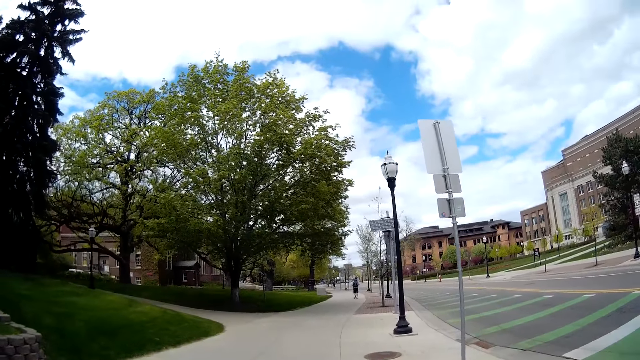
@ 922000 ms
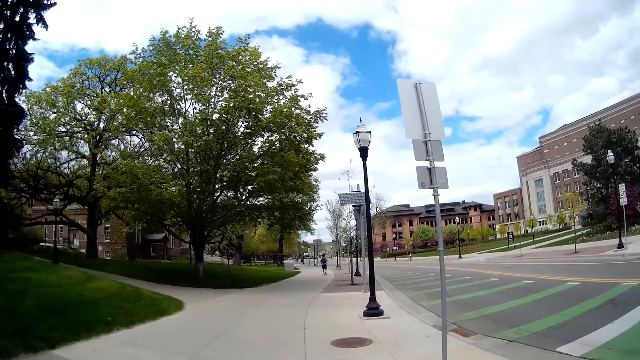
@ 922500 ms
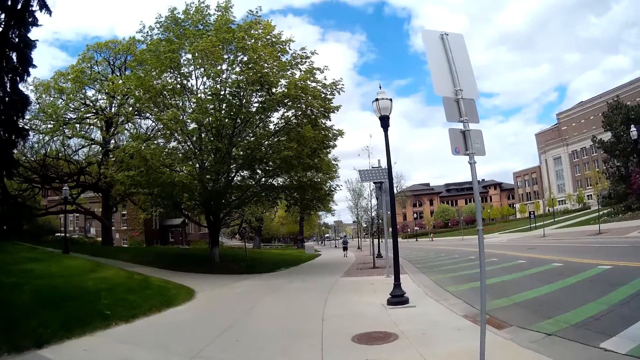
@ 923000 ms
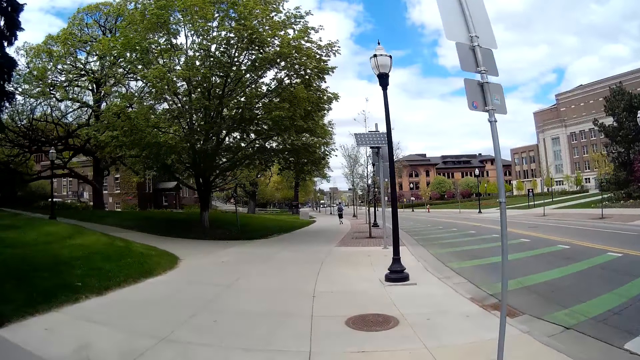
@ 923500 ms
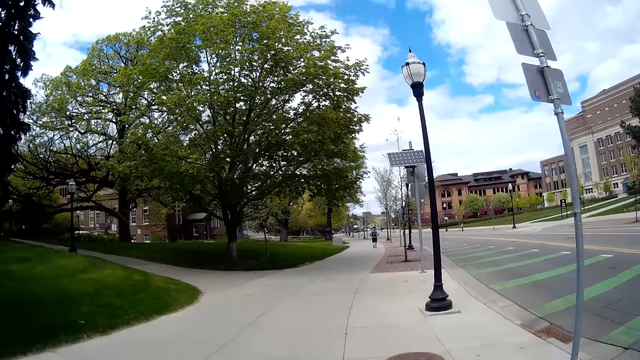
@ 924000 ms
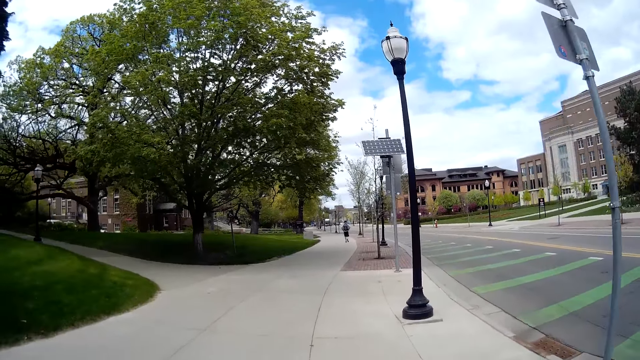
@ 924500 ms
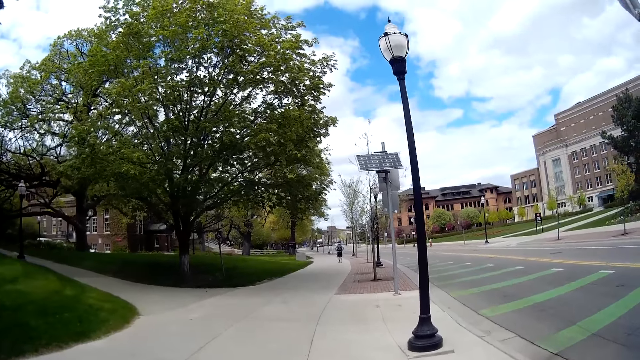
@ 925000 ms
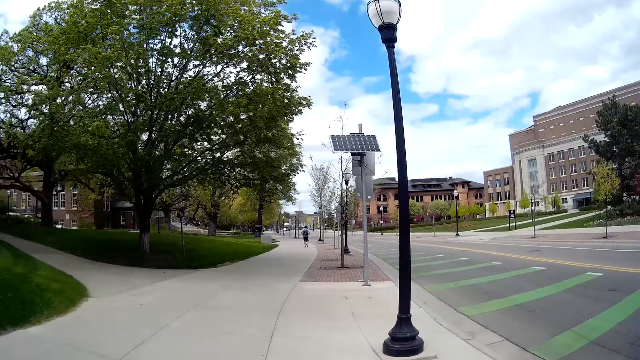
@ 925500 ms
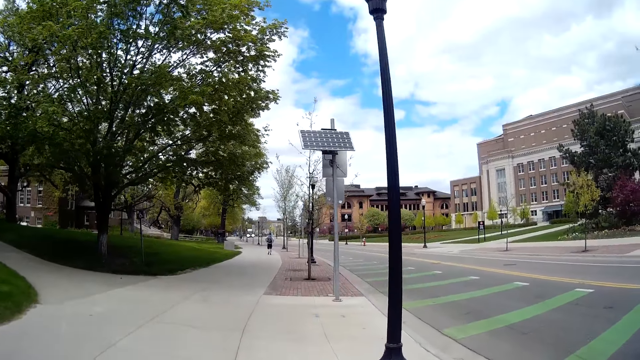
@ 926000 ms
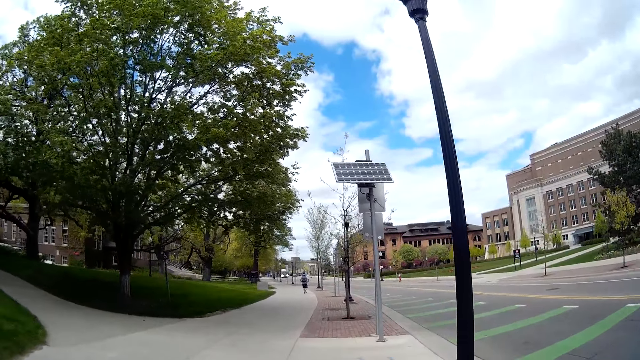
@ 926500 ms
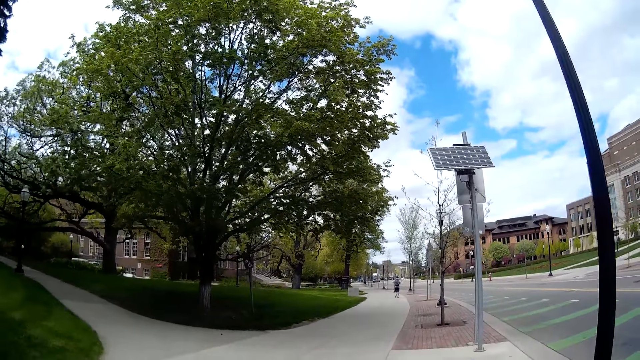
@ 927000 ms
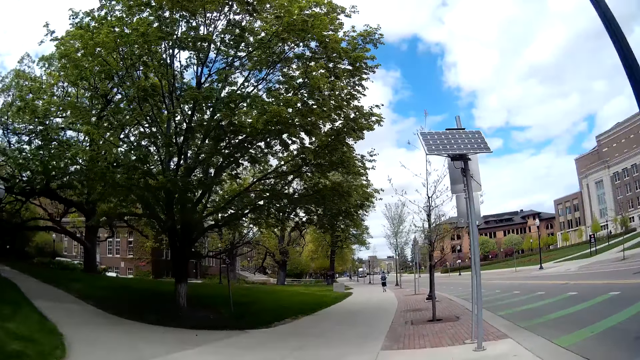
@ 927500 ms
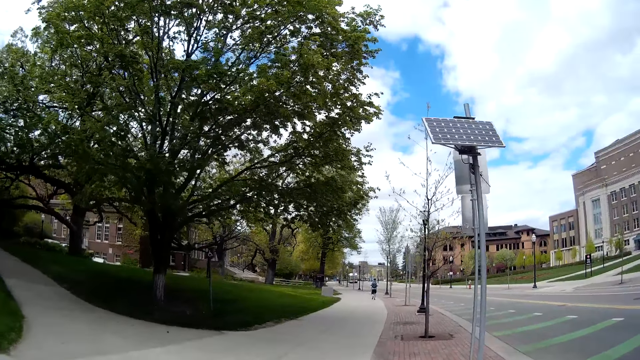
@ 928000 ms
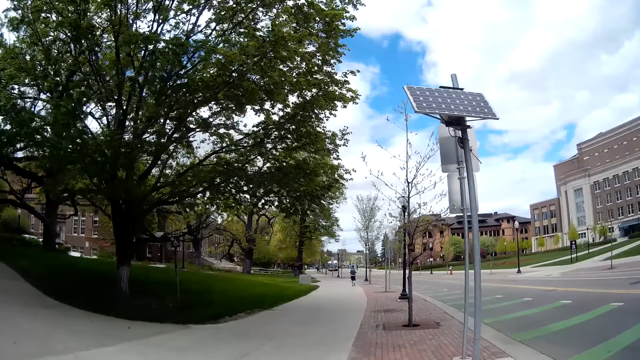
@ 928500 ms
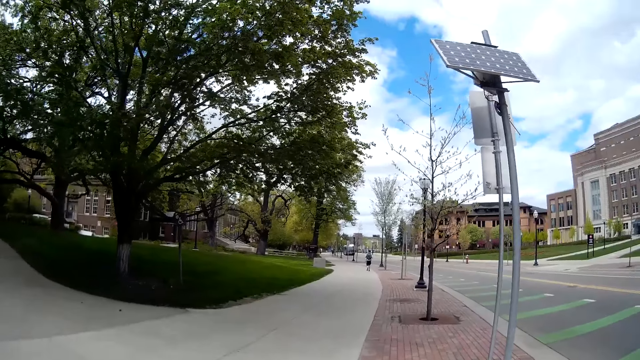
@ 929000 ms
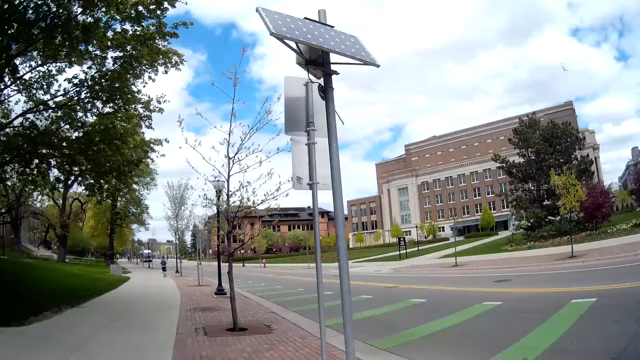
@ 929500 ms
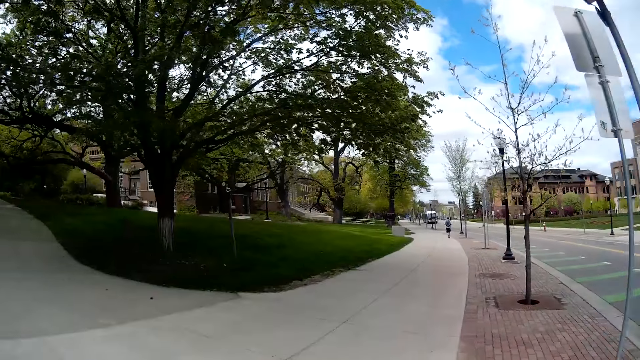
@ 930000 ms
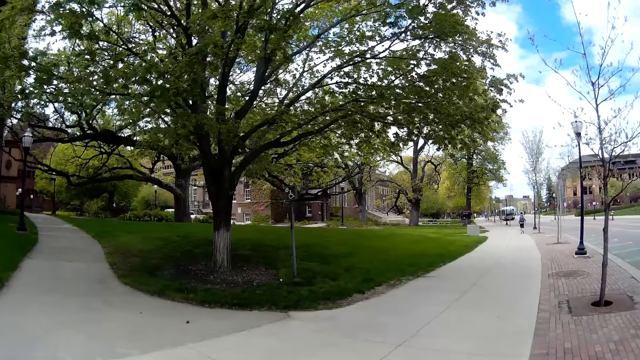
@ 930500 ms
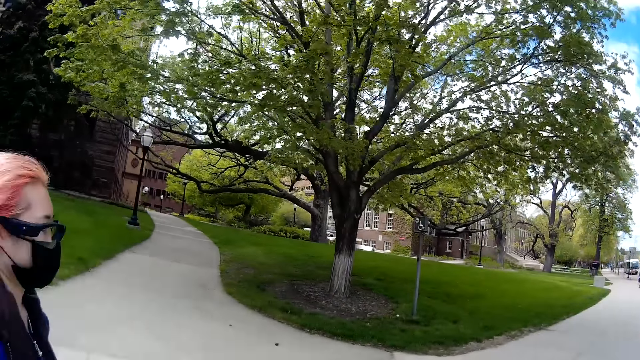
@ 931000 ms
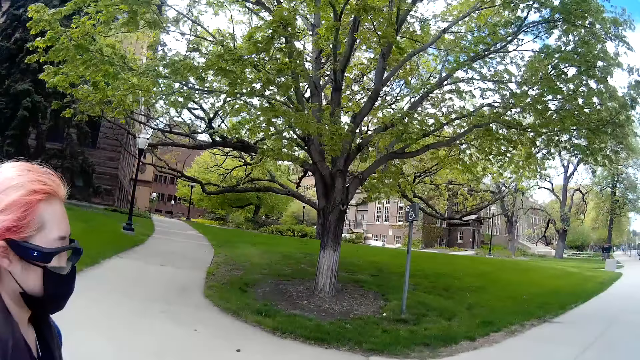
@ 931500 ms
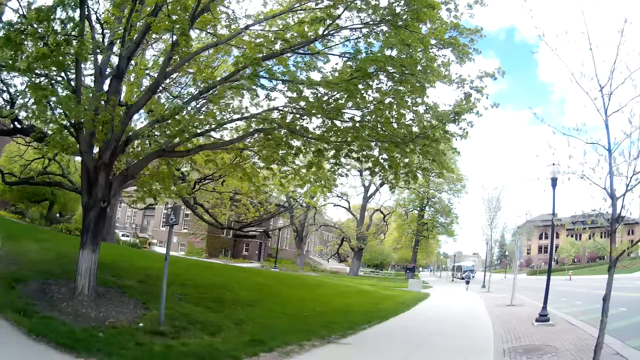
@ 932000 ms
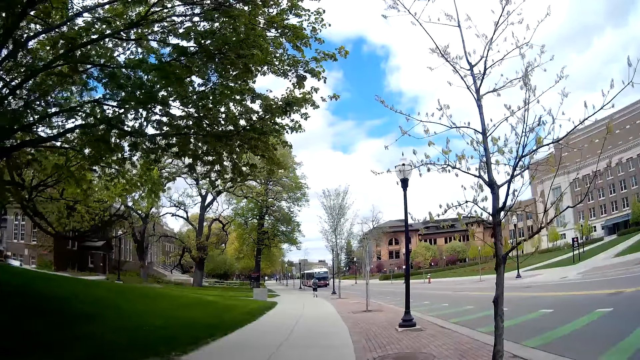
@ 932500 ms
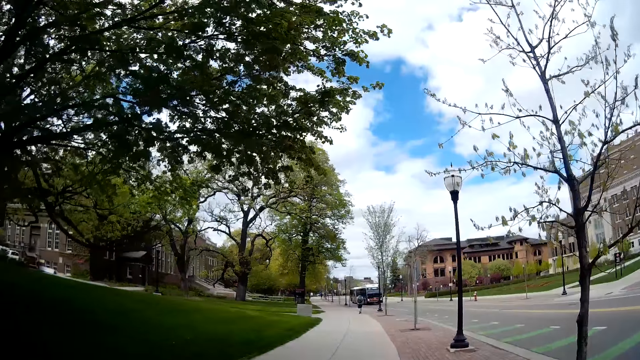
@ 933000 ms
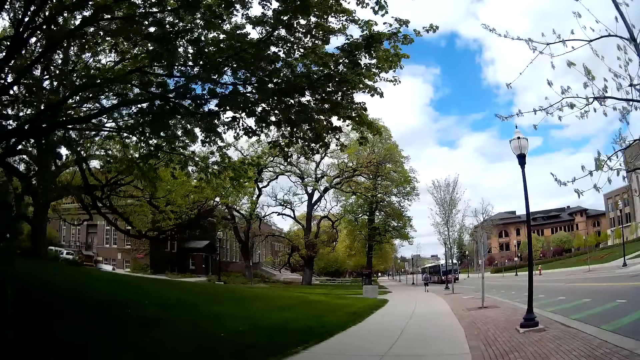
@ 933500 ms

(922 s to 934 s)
The camera wearer walks beside the woman on the sidewalk again. They talk with the woman.

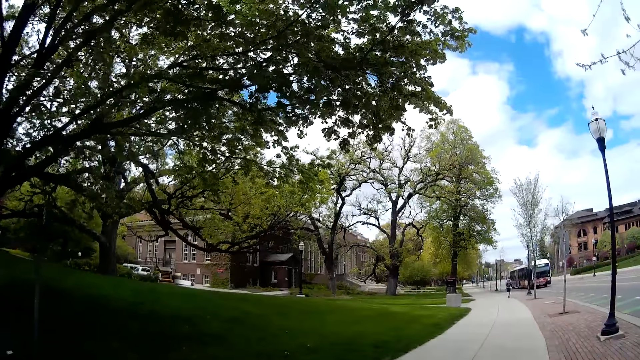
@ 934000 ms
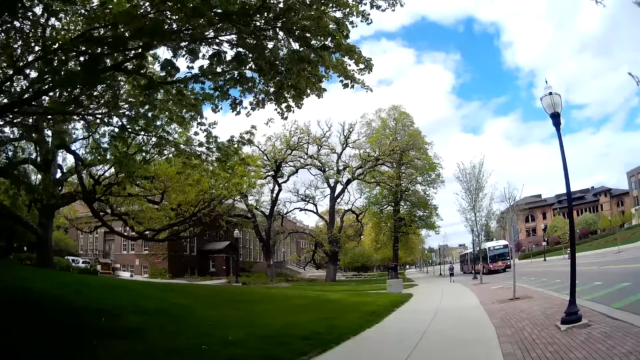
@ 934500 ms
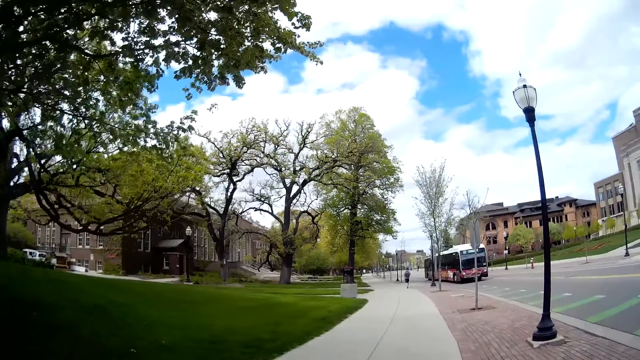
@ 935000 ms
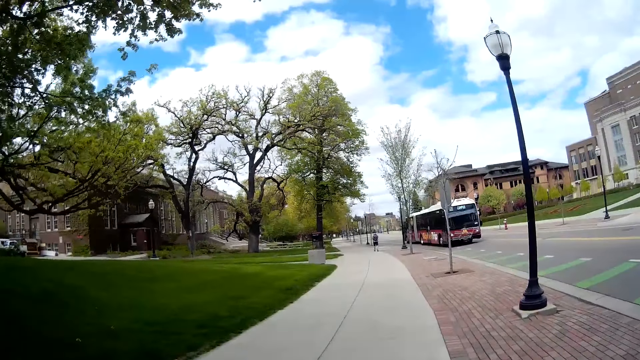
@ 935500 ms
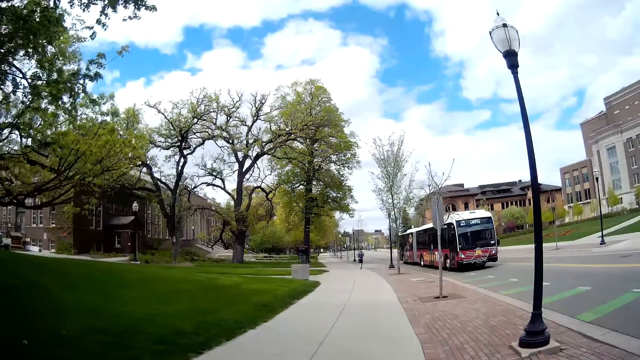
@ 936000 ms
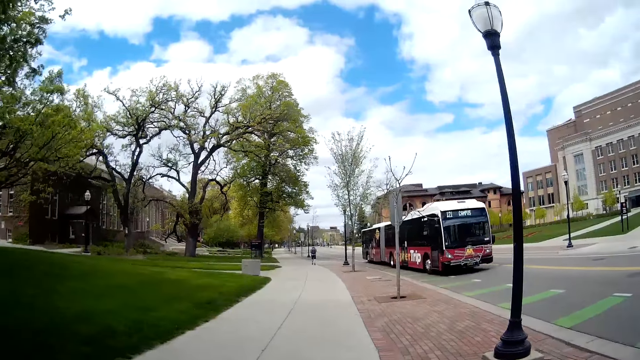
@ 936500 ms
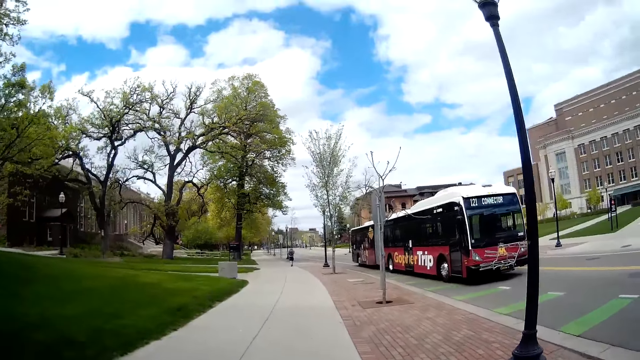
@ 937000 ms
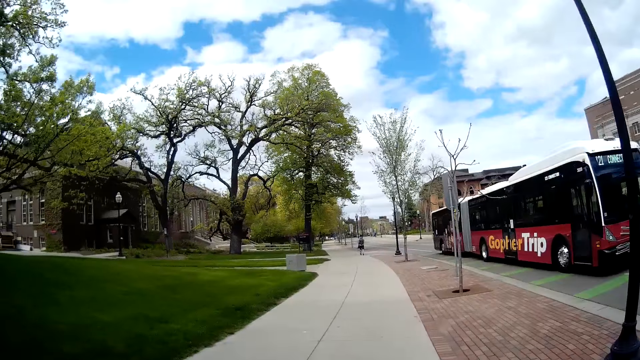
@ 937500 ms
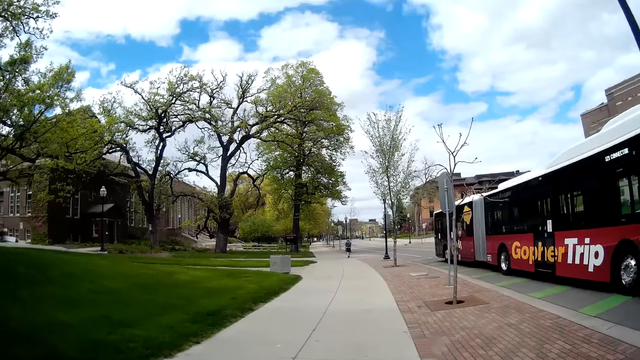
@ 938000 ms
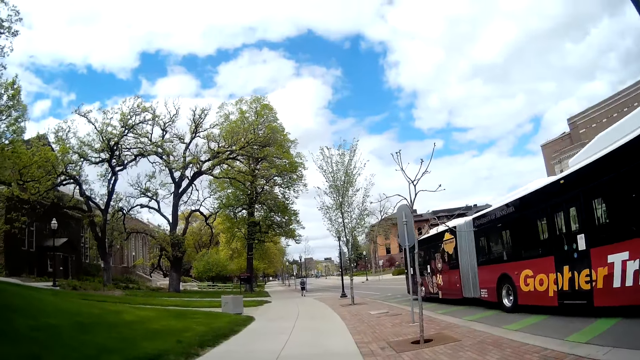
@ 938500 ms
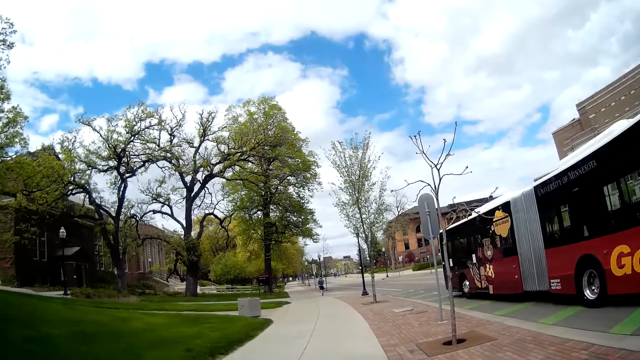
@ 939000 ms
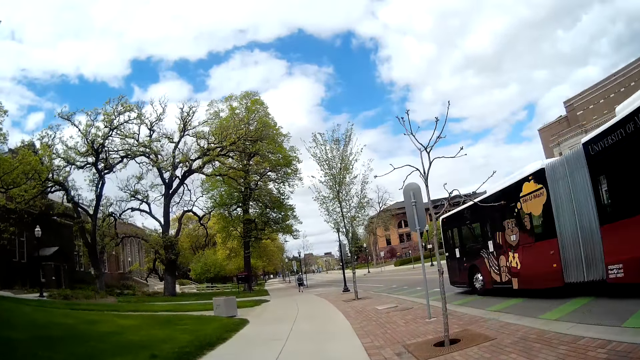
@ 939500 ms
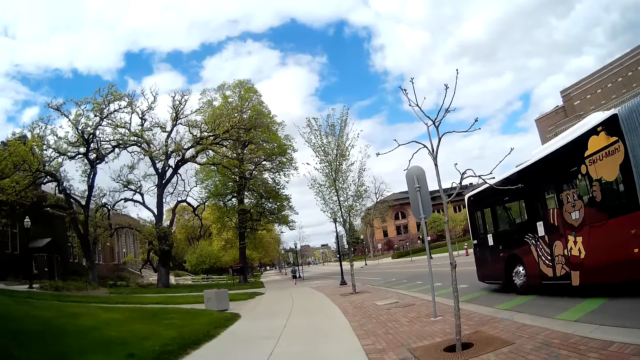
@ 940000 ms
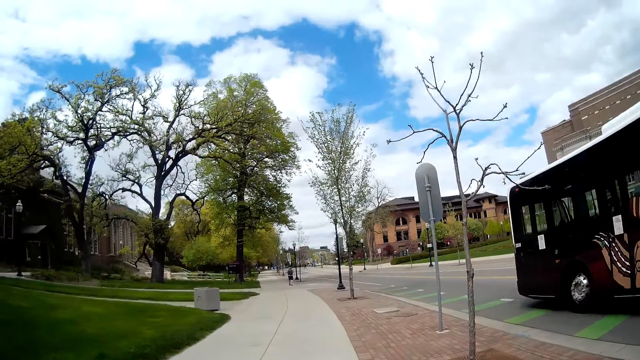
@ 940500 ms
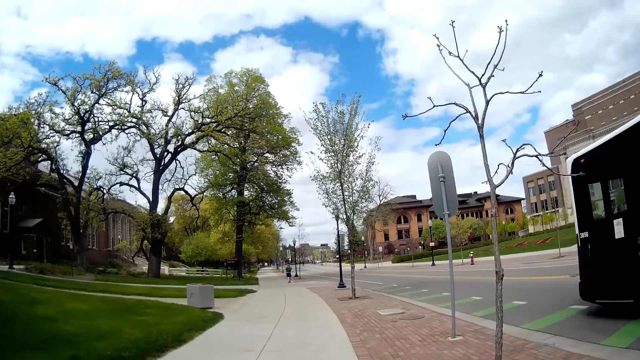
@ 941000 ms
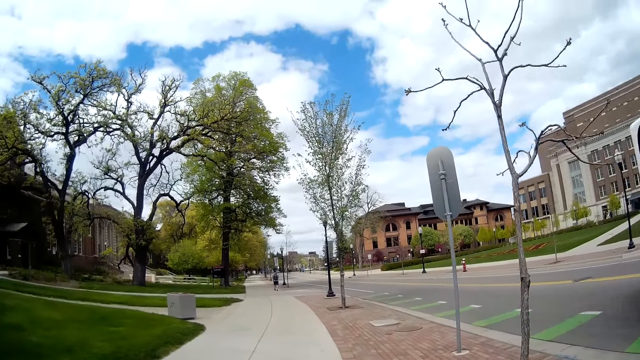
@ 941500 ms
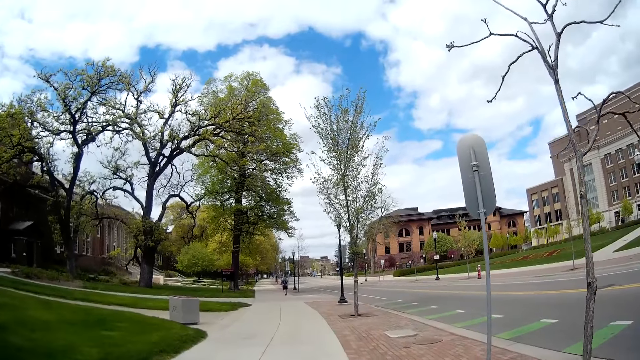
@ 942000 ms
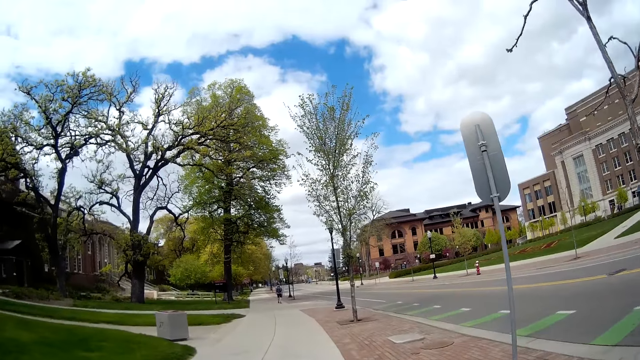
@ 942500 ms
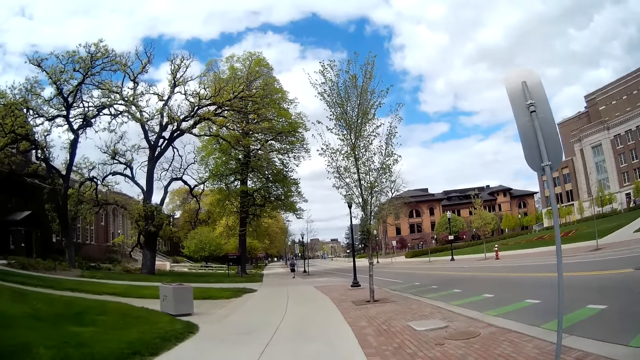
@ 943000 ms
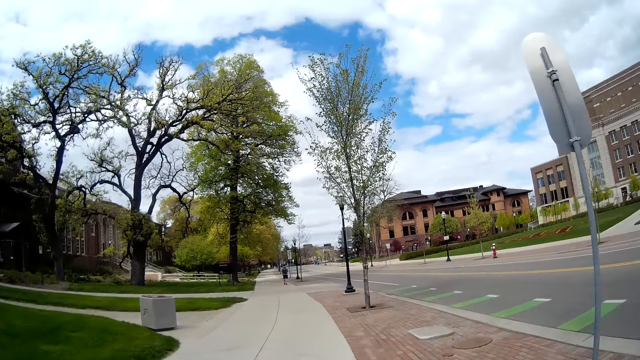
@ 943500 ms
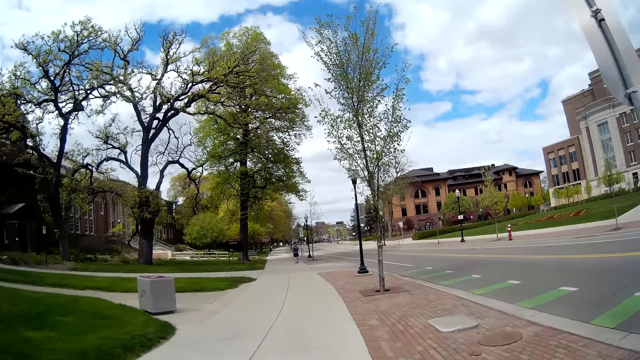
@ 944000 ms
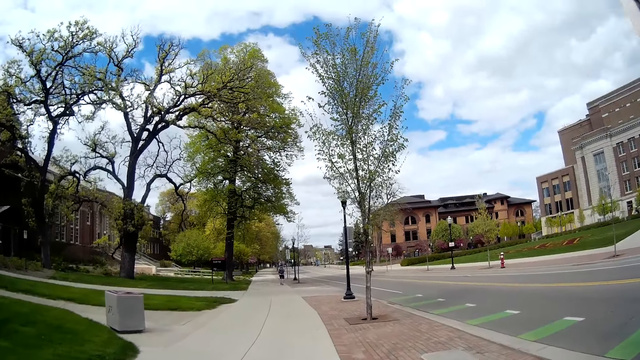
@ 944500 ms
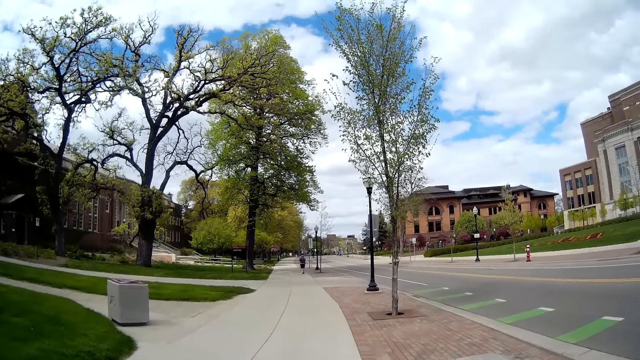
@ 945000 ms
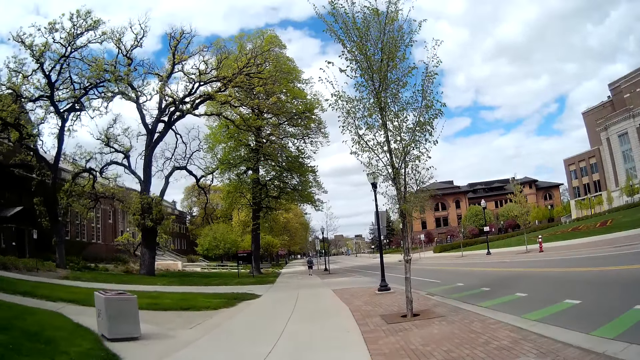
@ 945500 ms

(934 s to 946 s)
A bus drives past the camera wearer.
